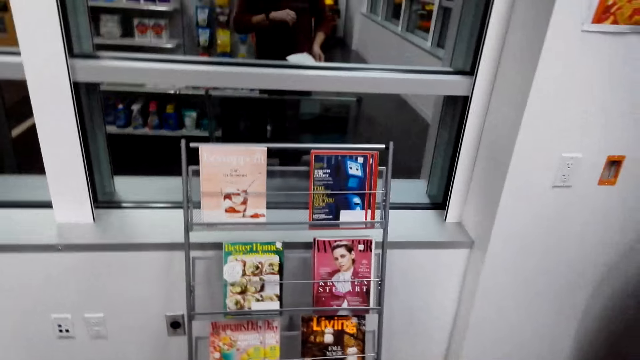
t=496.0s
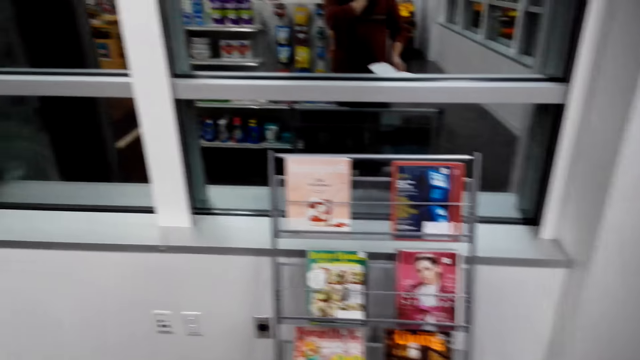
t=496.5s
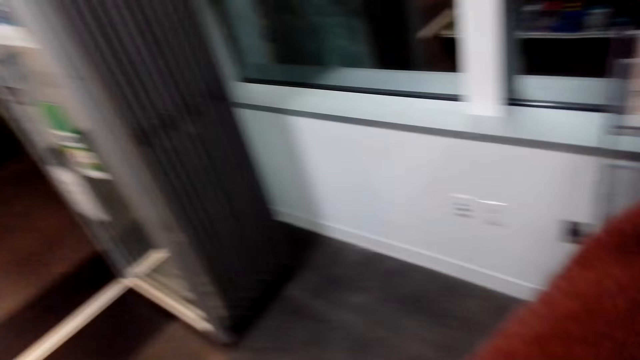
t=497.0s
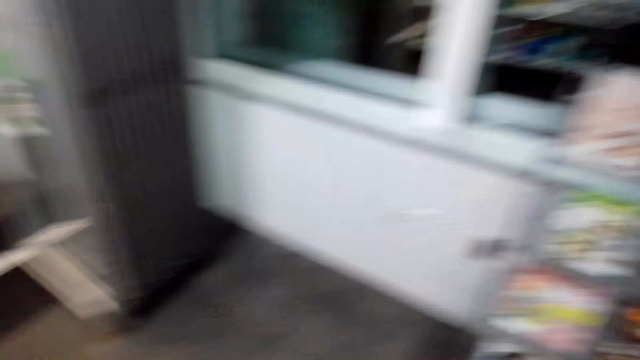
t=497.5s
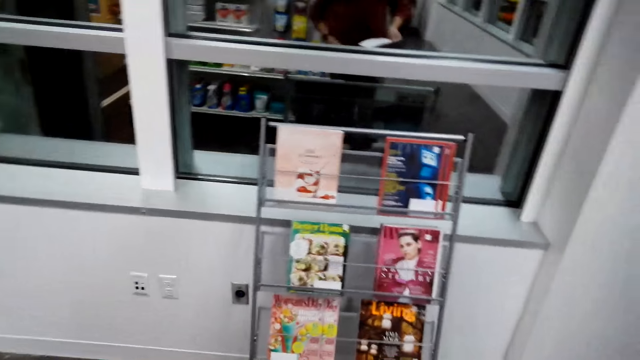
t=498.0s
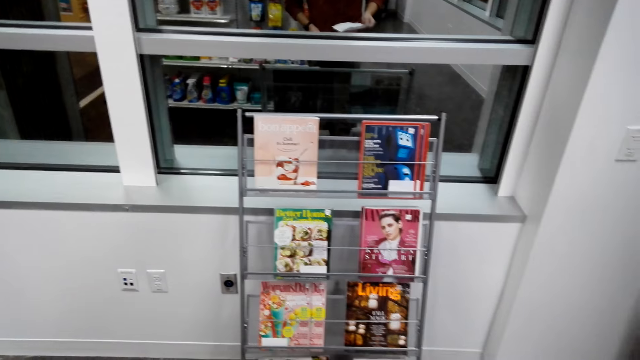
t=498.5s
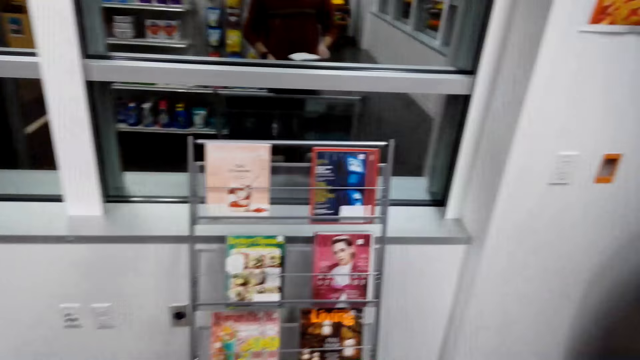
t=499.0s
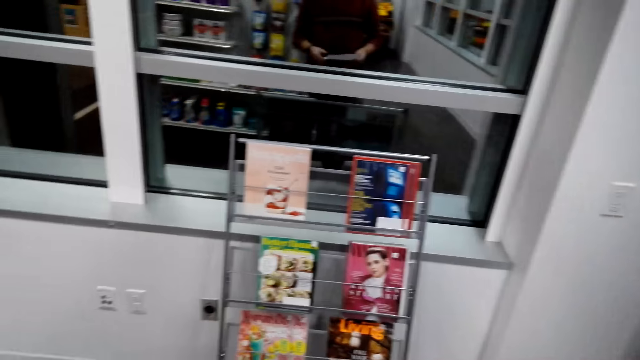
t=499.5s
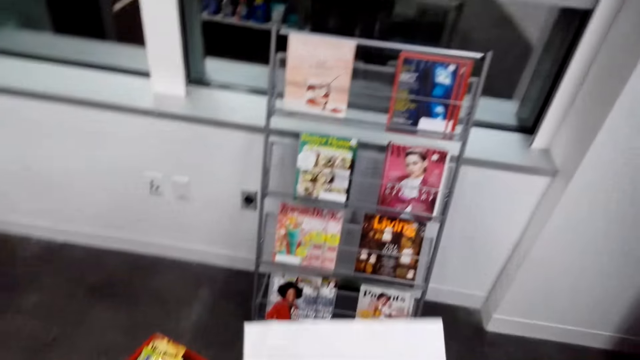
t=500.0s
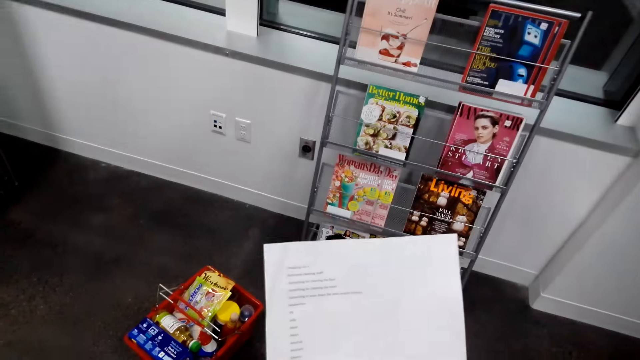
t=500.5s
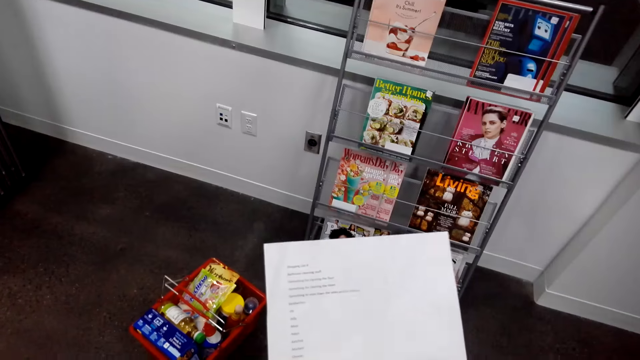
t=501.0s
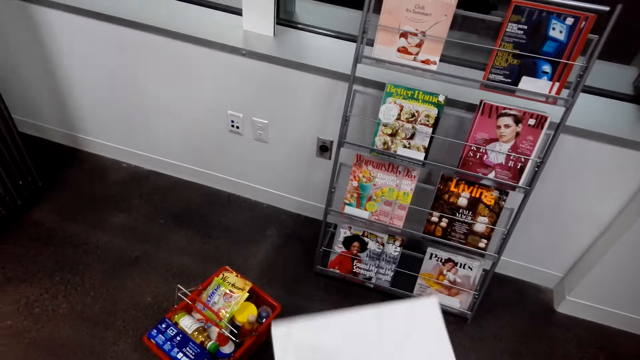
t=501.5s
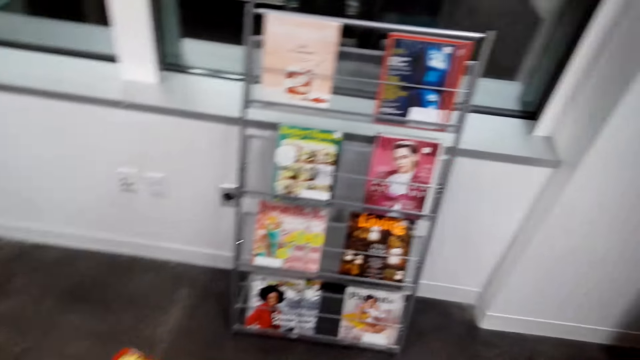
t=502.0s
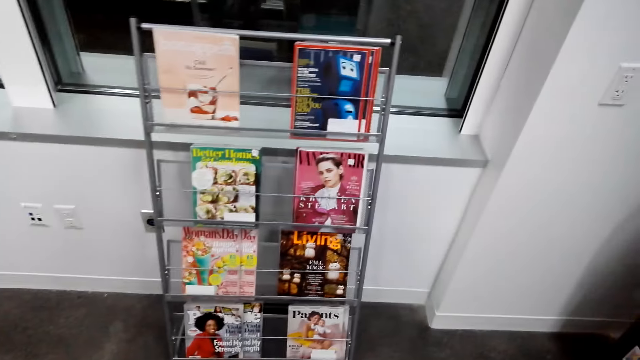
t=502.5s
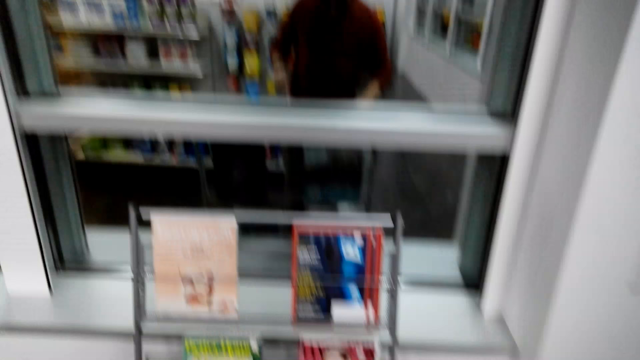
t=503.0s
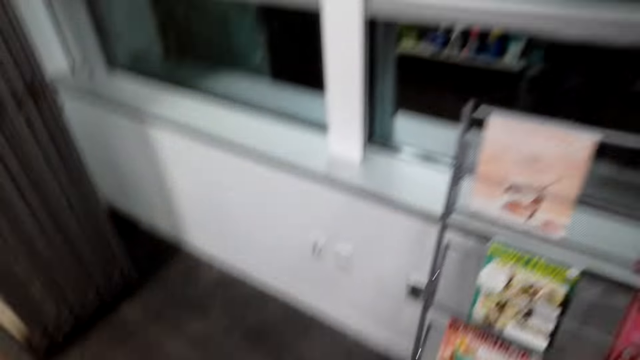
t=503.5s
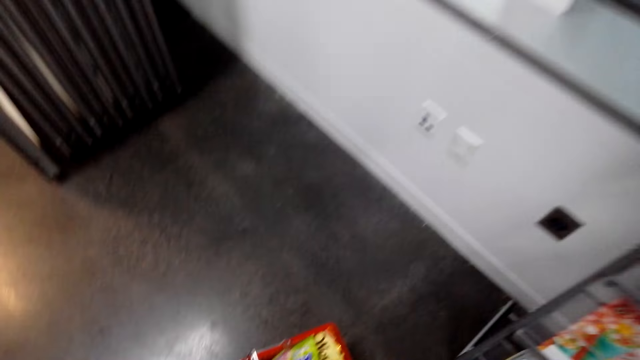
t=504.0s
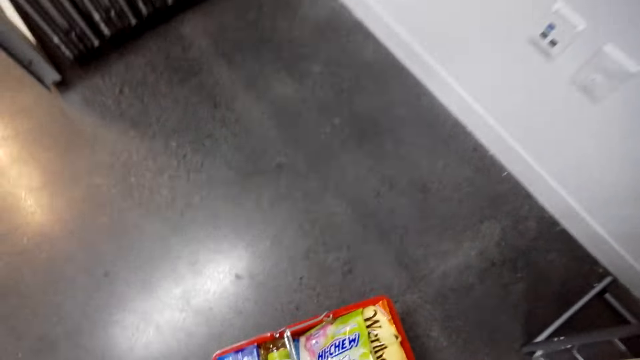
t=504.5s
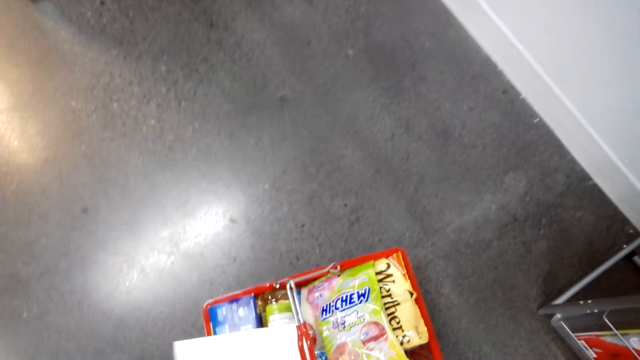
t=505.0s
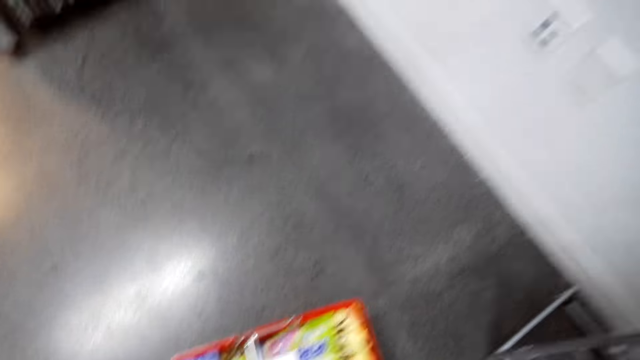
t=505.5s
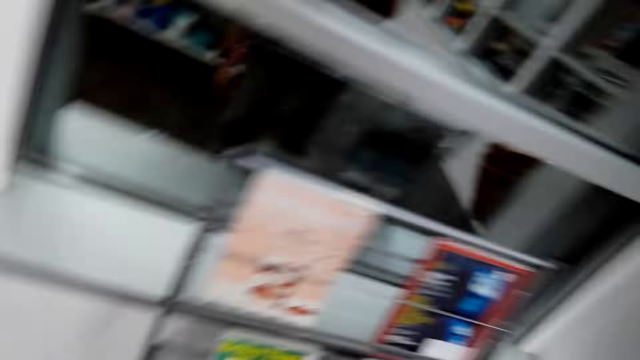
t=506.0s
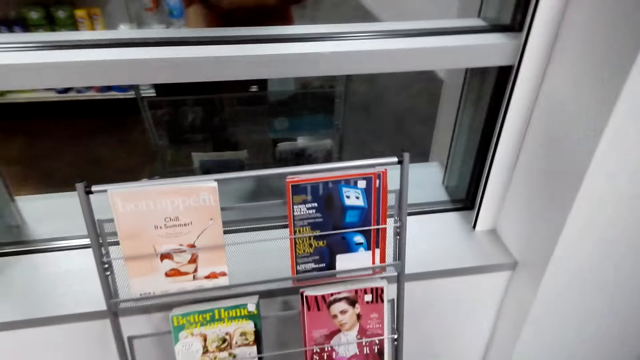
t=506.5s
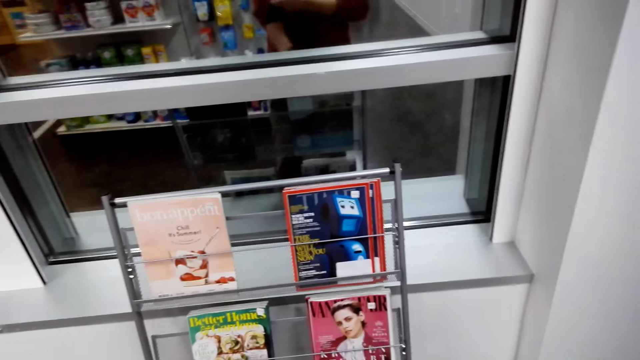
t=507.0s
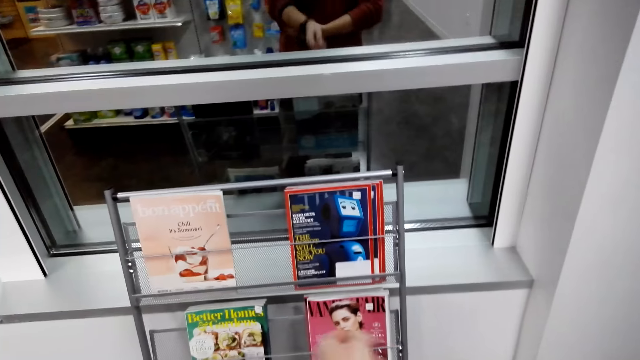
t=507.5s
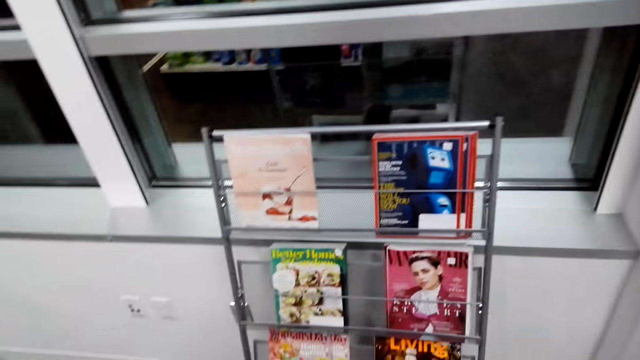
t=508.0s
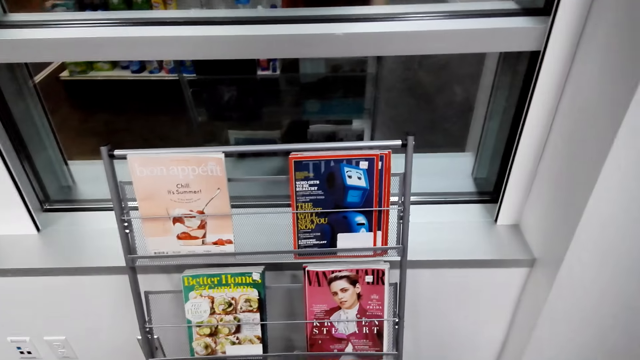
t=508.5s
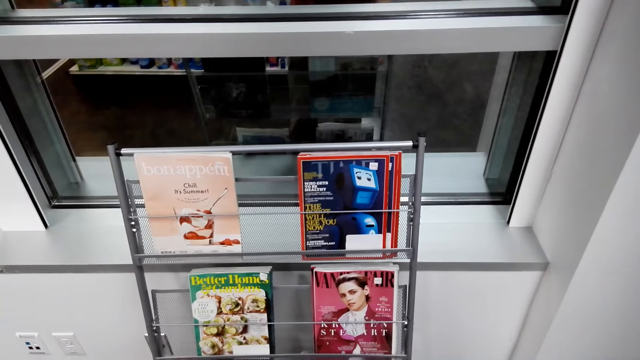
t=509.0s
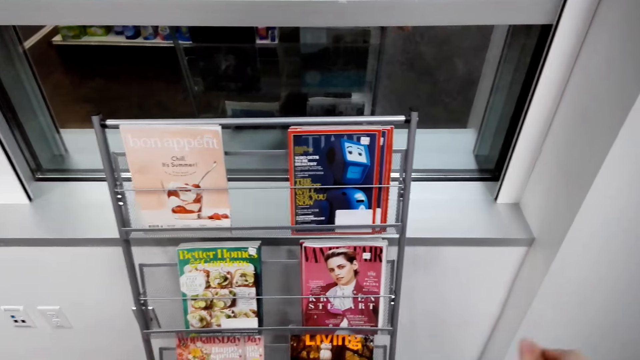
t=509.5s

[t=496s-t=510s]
The camera wearer reads the shopping list. They look at the magazines. They bend down. They drop the shopping list in the carrier. They stand up. They look at the magazines.

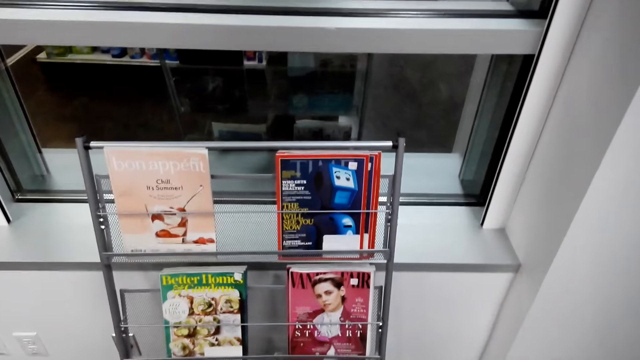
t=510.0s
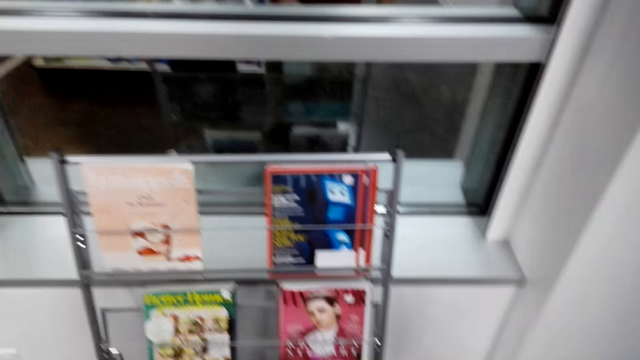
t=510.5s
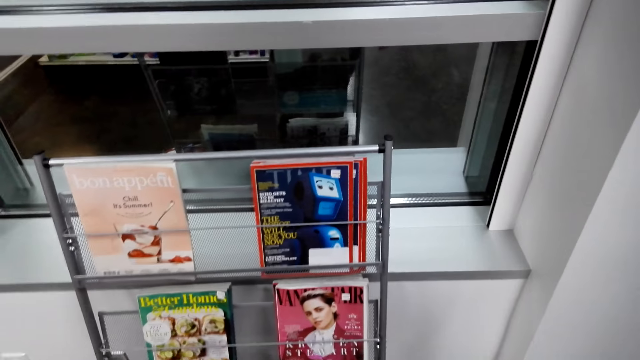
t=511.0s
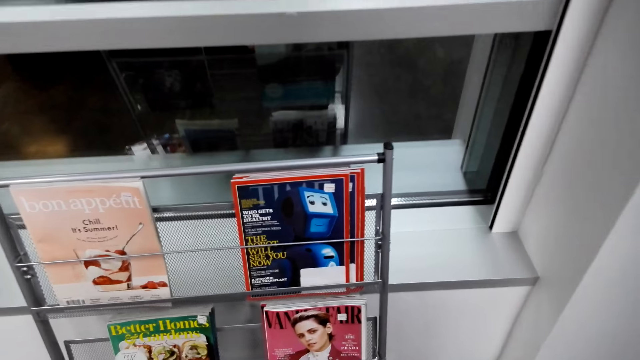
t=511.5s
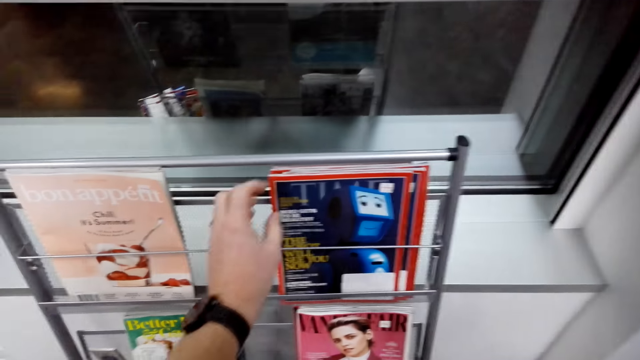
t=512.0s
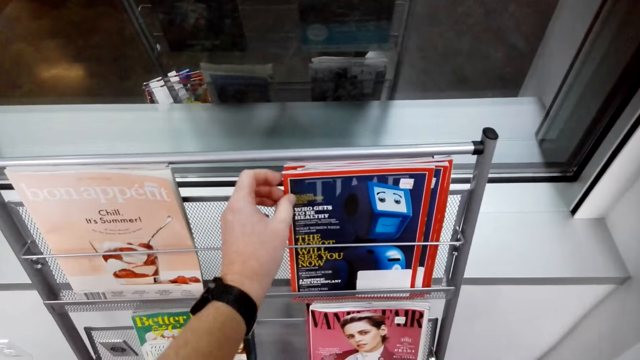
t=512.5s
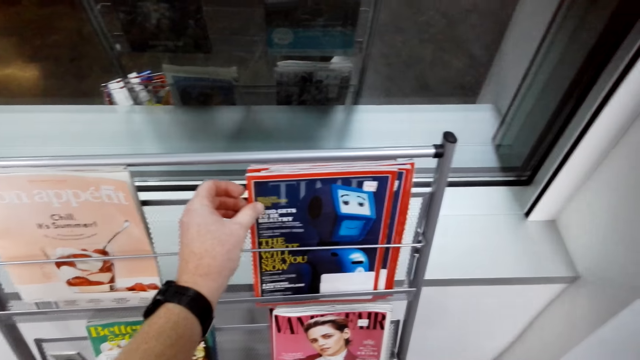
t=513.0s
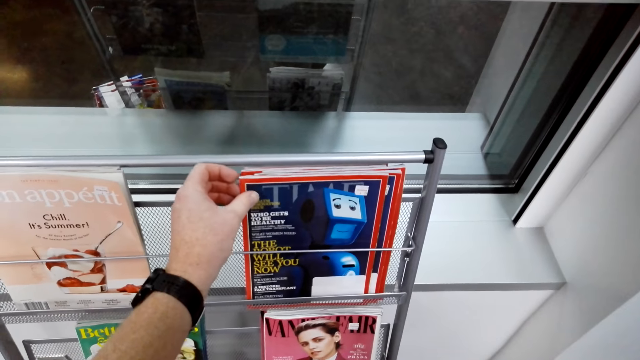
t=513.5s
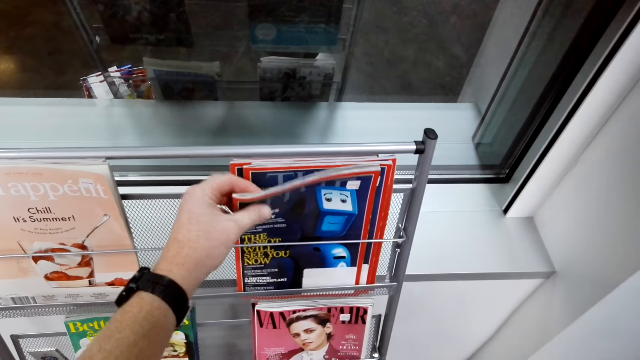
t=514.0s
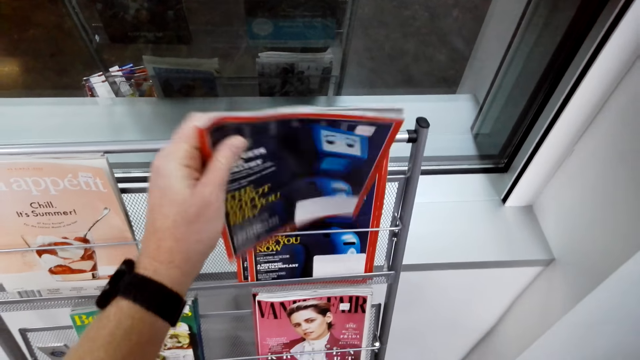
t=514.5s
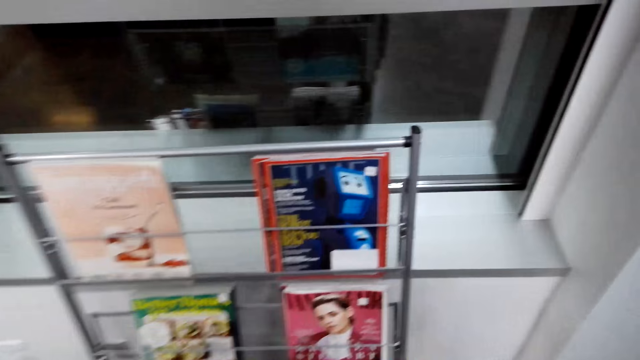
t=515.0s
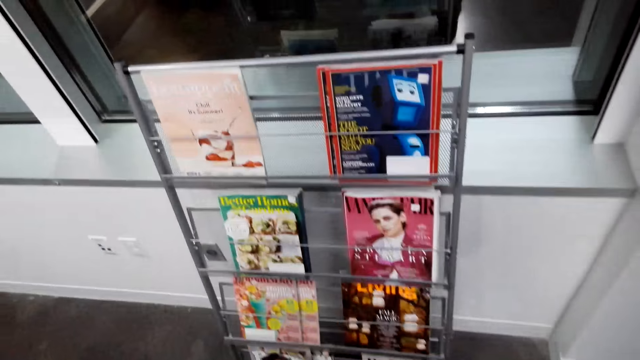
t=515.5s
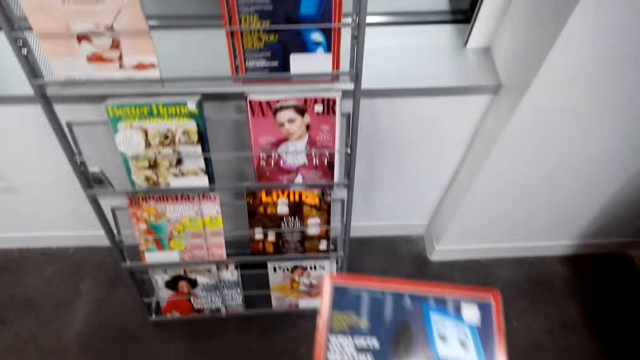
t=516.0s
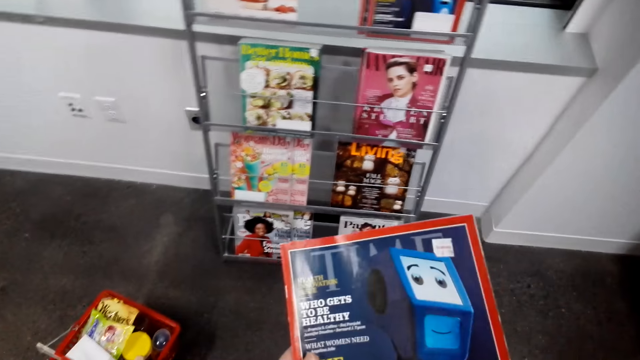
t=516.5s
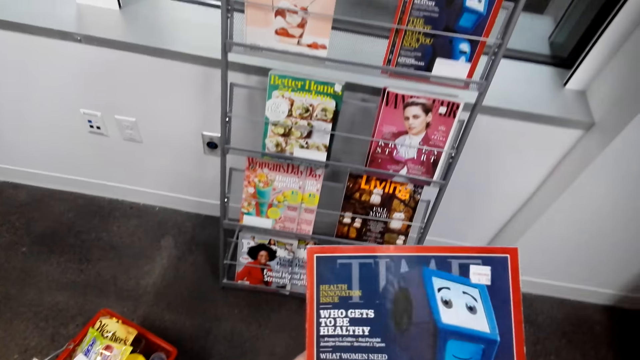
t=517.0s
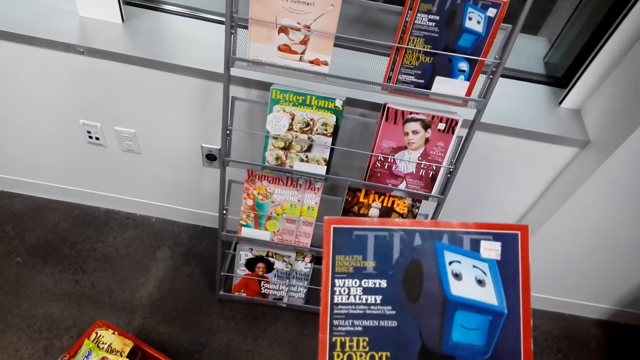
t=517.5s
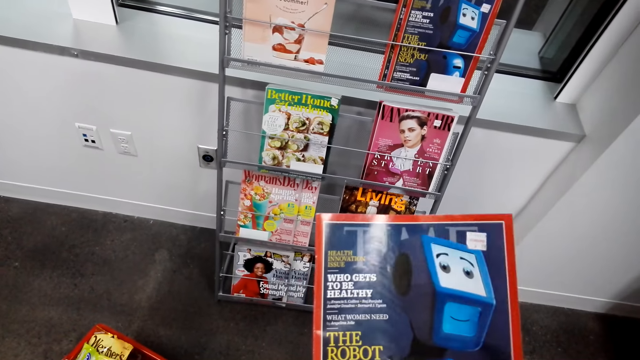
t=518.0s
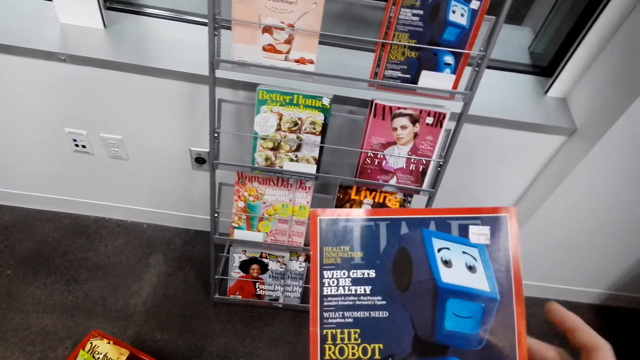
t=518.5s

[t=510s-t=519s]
The camera wearer checks the magazine. They pick up the magazine from the shelf. They read the magazine.
